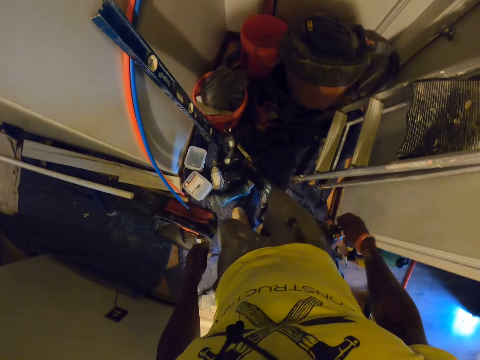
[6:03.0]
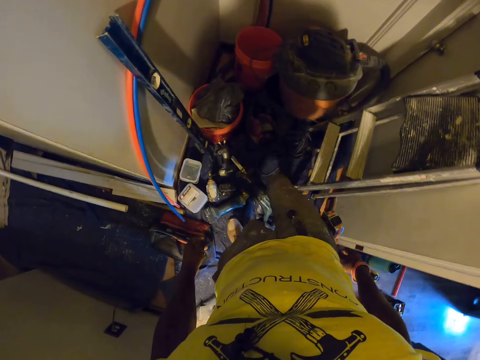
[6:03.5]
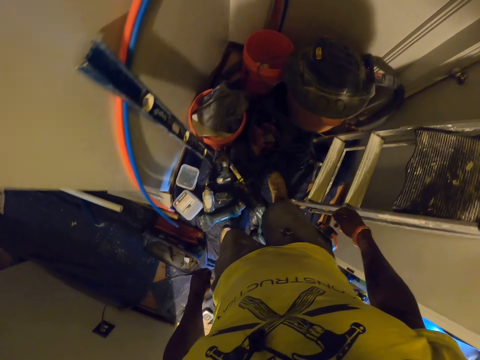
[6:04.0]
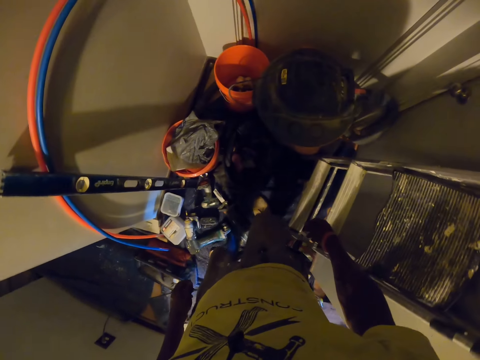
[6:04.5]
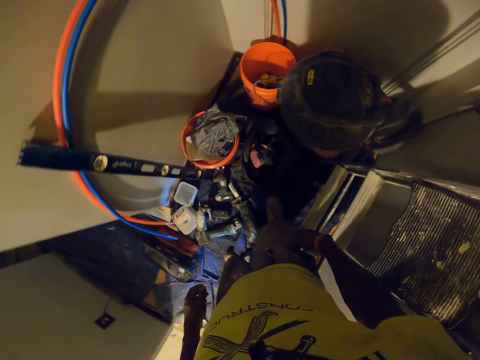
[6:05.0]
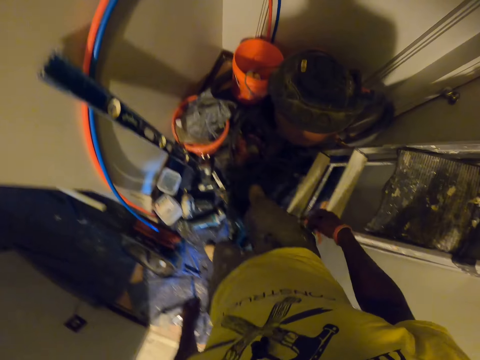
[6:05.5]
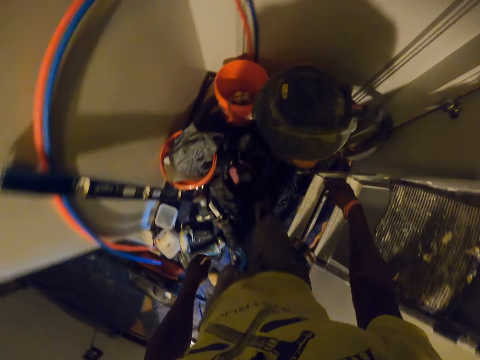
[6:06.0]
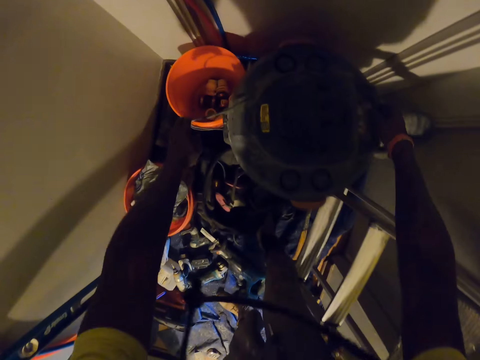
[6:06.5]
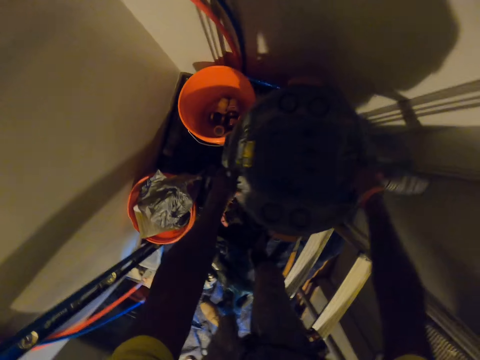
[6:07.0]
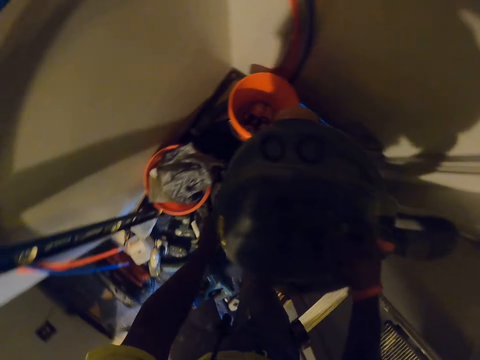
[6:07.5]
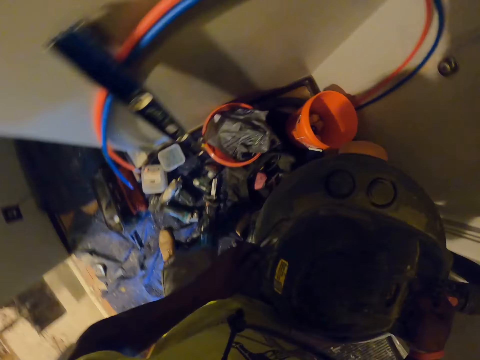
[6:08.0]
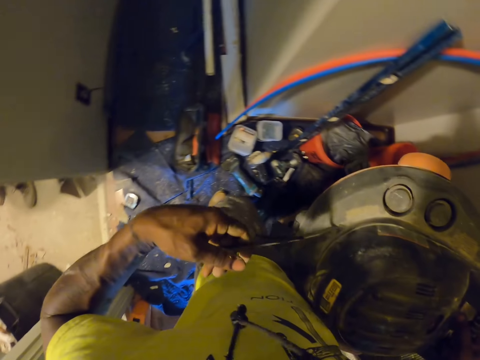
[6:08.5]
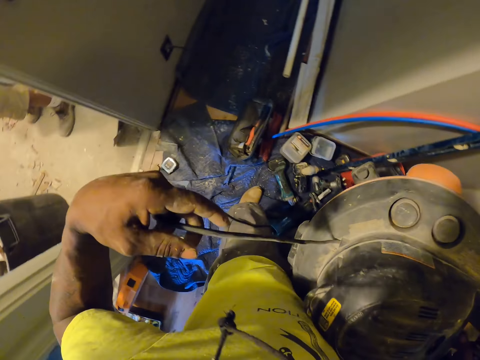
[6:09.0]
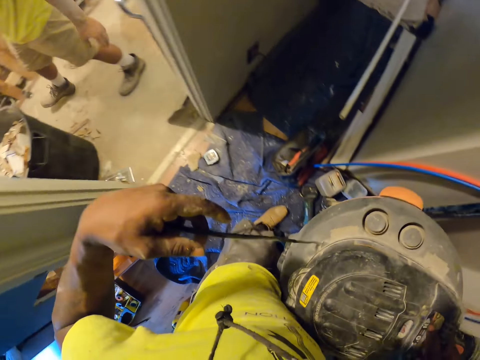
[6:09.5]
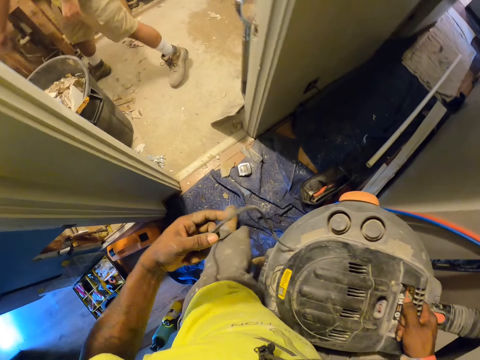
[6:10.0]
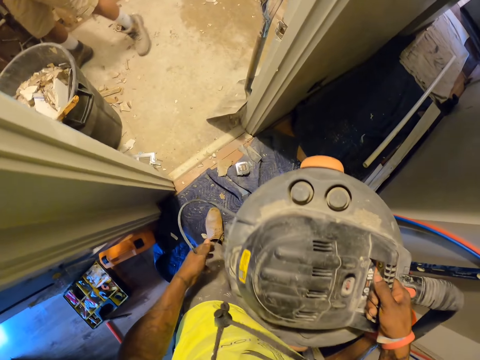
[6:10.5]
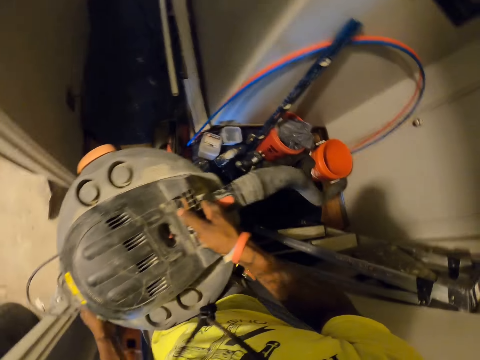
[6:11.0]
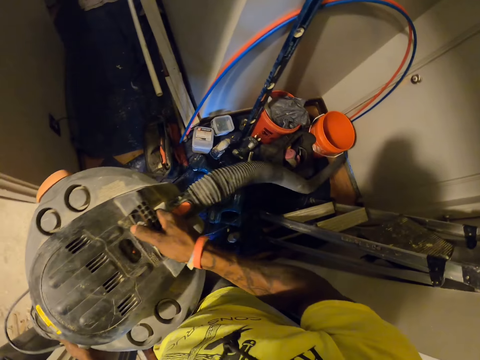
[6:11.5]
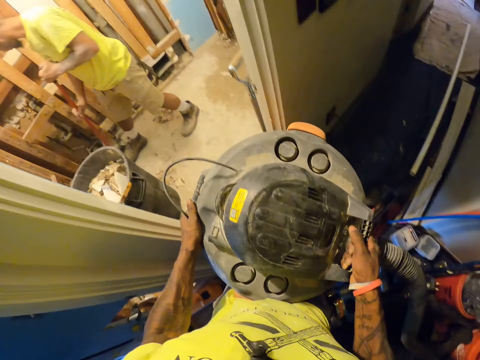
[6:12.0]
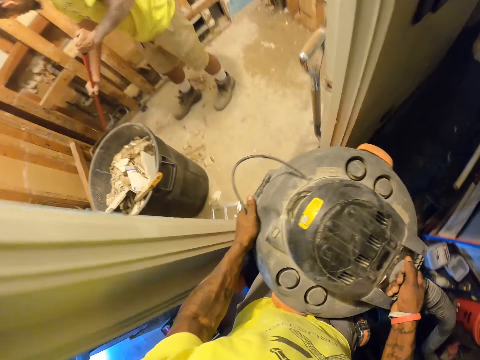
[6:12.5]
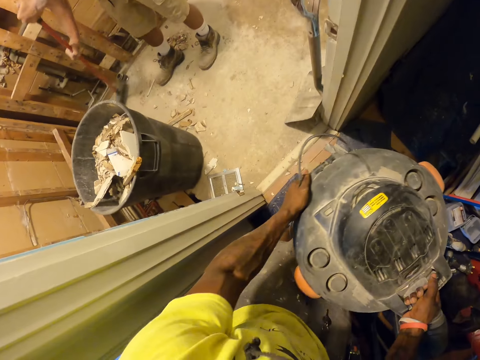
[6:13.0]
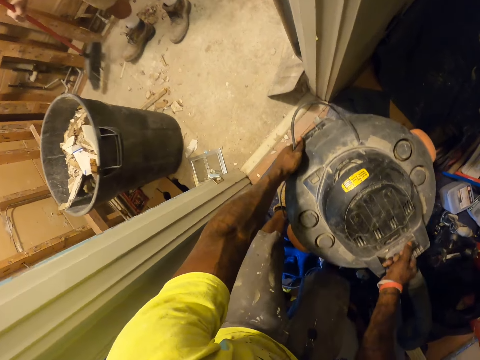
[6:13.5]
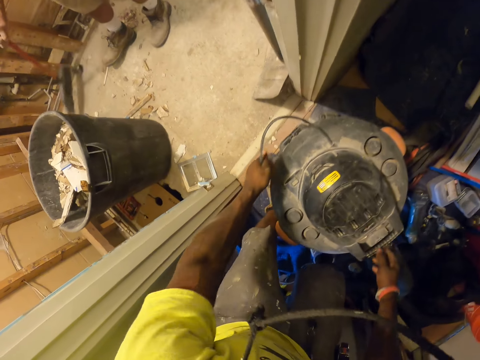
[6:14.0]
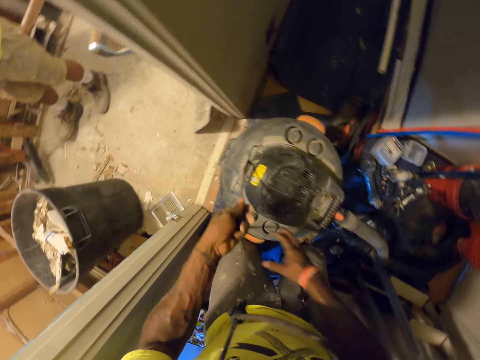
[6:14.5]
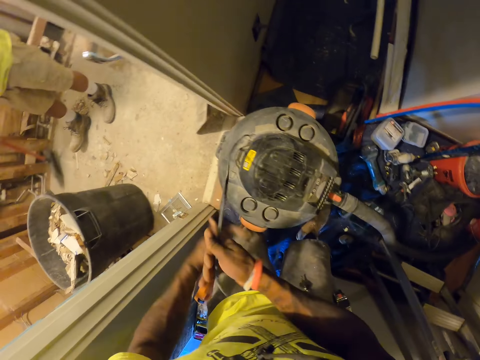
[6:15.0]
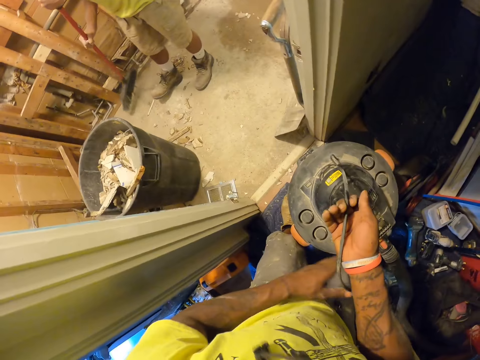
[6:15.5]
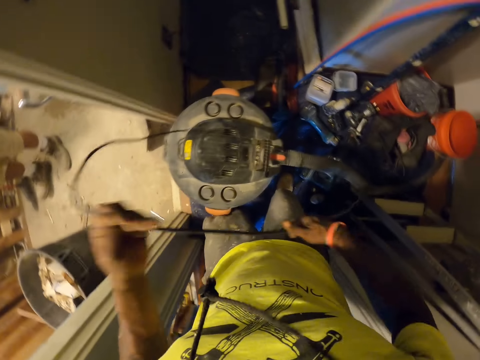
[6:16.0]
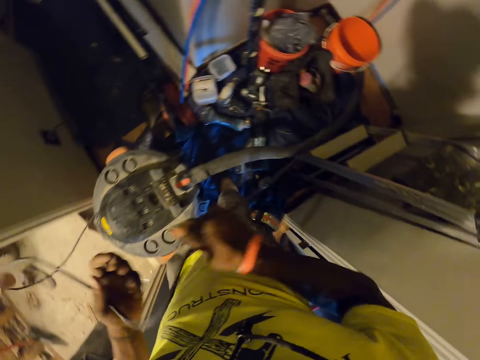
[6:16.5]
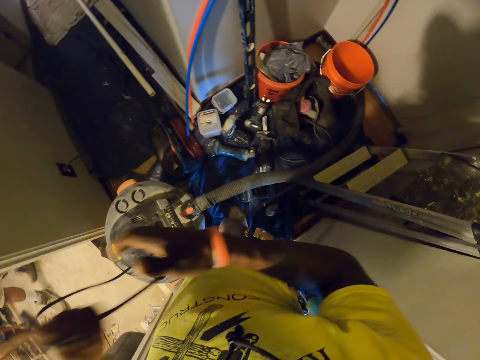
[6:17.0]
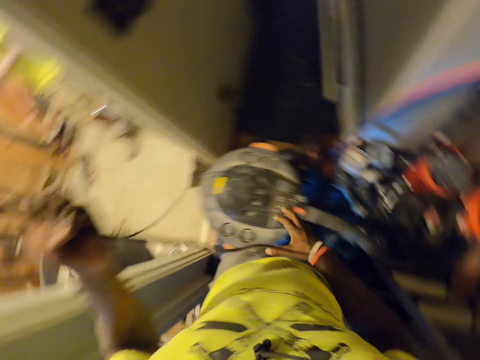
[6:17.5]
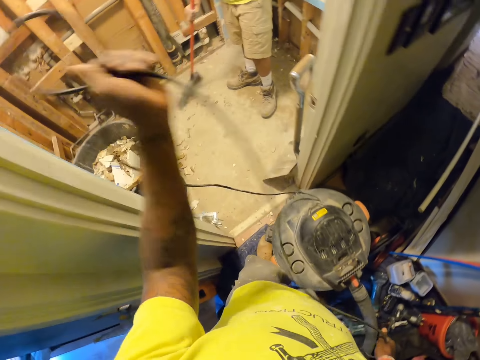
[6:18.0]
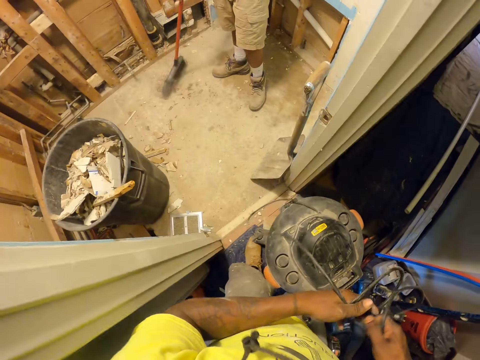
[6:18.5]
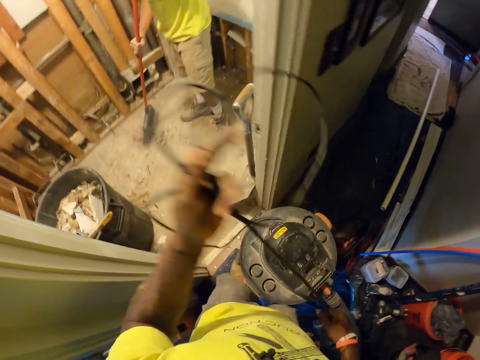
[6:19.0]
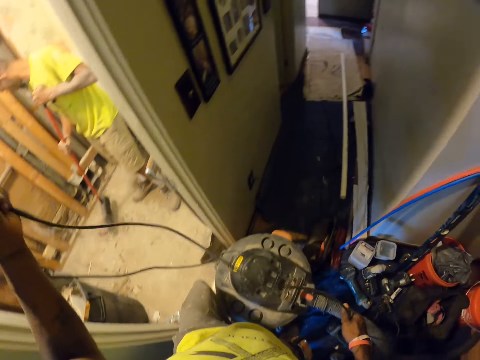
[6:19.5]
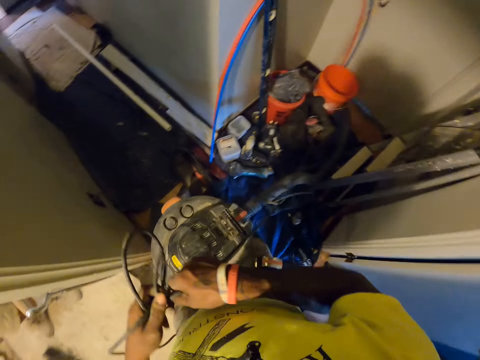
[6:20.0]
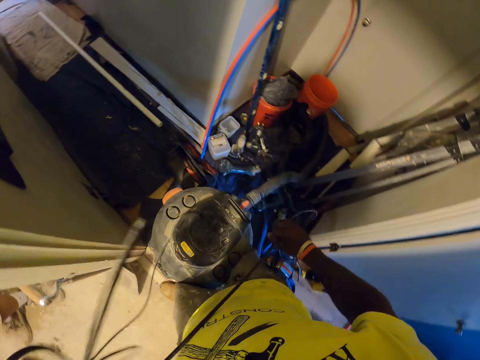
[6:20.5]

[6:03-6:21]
The camera wearer carries the vacuum cleaner with his hands. He lifts the vacuum cleaner. He pulls a cable. The man cleans the room with a brush. The camera wearer places the vacuum cleaner on the floor. He readjusts the cable cord of the vacuum cleaner with his hands. He pulls the cable.

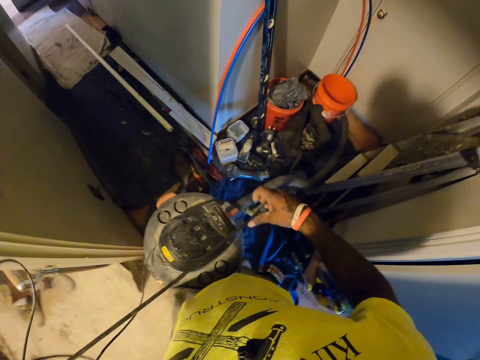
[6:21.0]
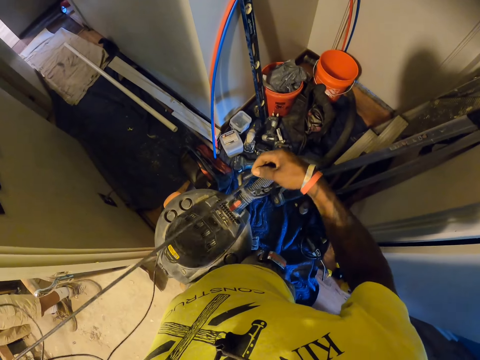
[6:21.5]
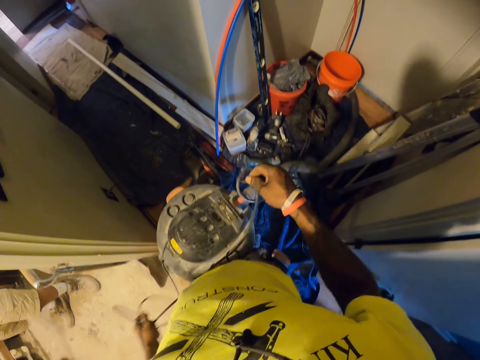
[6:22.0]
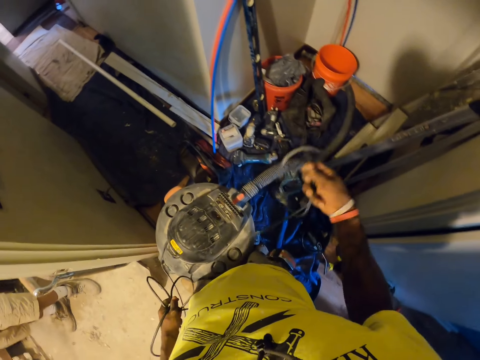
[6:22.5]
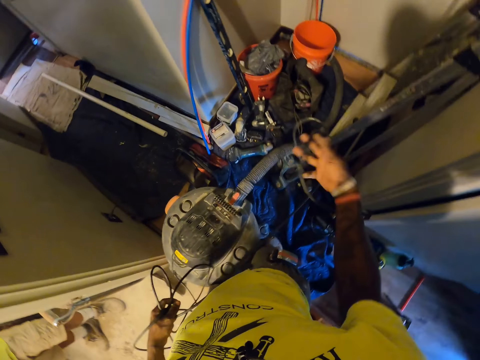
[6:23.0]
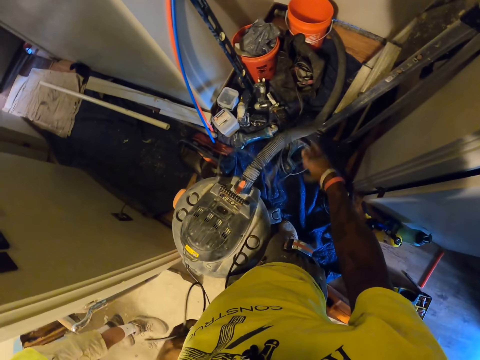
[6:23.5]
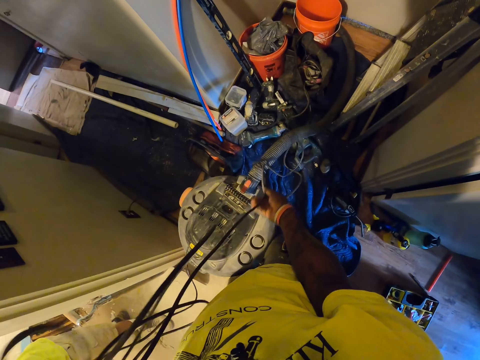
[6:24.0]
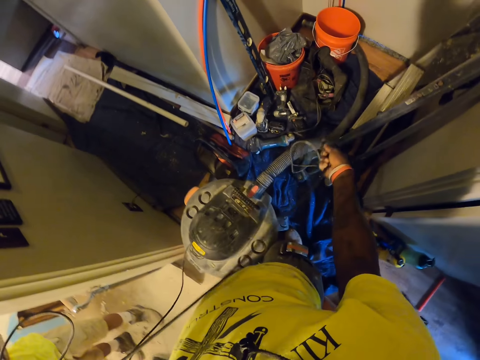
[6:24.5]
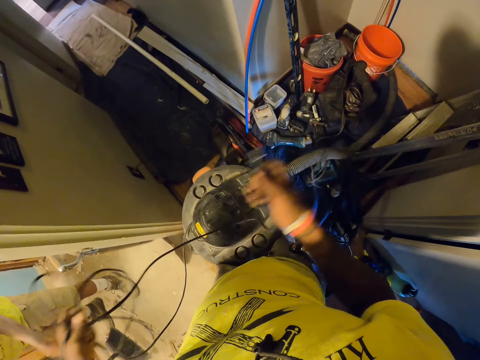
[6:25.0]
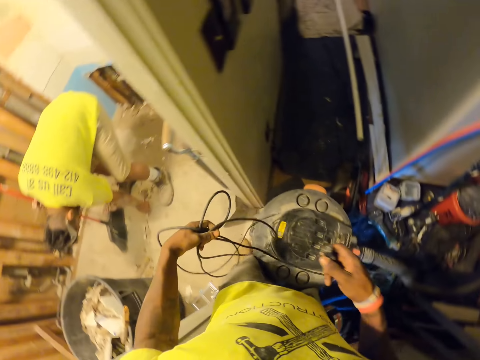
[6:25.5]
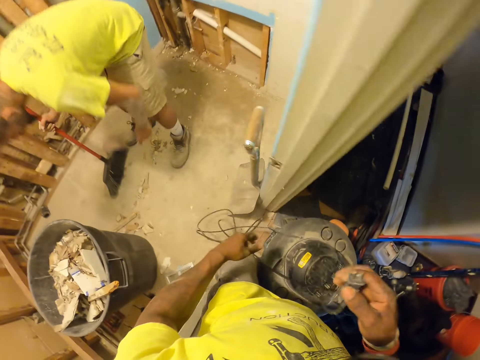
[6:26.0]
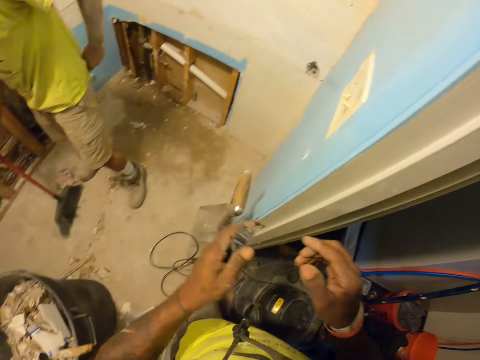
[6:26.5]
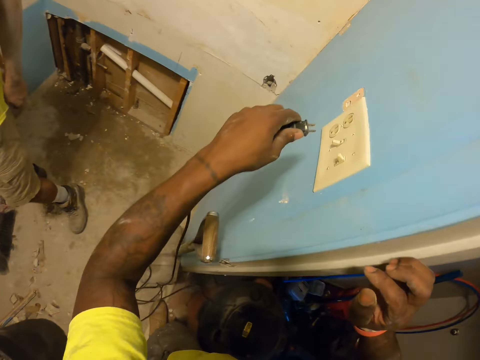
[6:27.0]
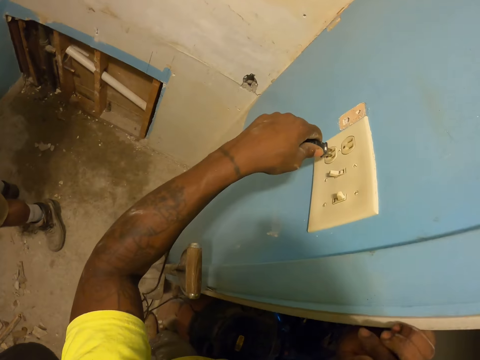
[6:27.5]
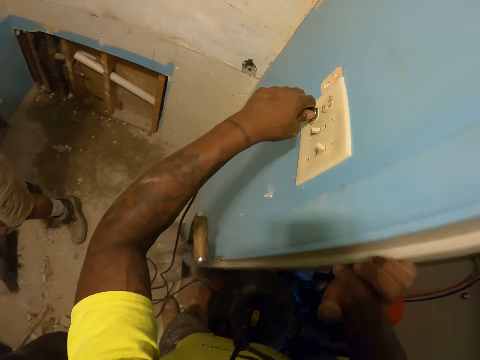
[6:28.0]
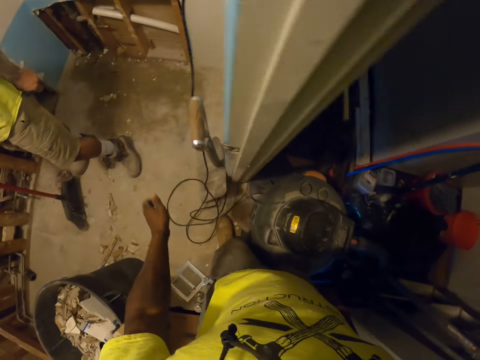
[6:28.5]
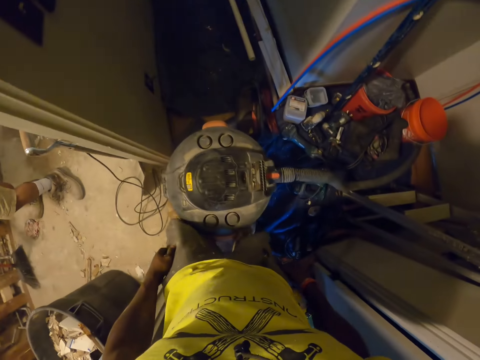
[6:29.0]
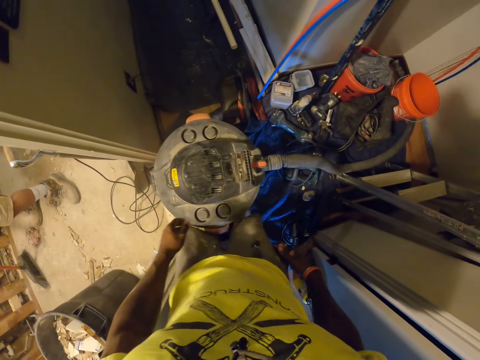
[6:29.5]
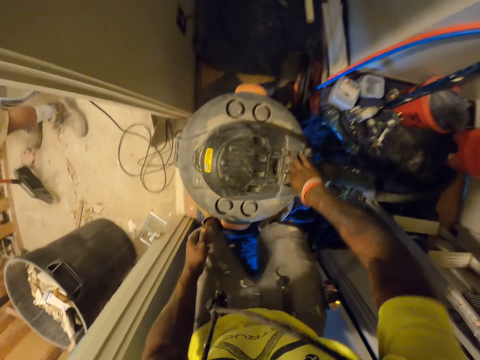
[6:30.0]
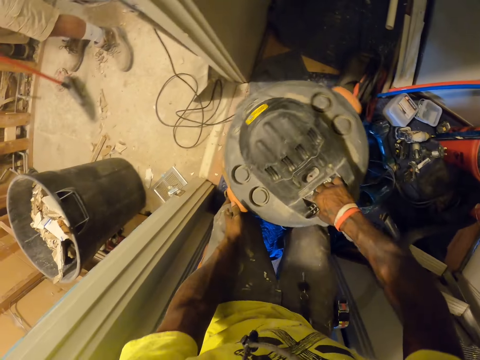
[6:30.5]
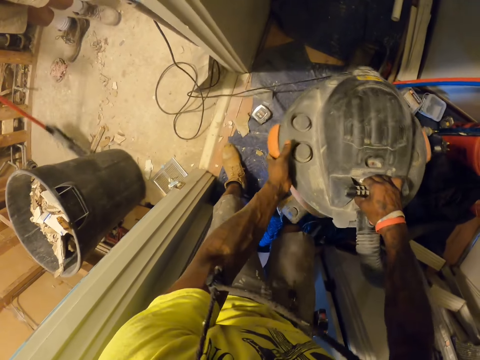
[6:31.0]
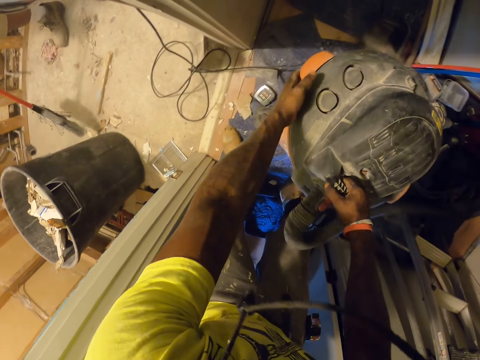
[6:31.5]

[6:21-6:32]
The camera wearer drops the cable on the floor. The man stands up. The camera wearer inserts the vacuum cleaner plug into a power socket on a wall. The man sweeps the room with the brush. The camera wearer readjusts the vacuum cleaner. He lifts the vacuum cleaner.
